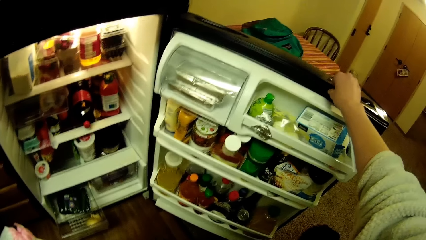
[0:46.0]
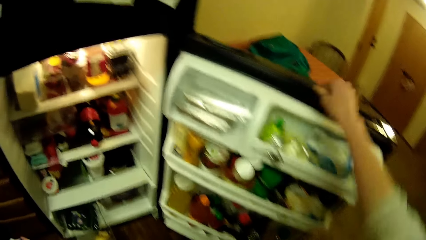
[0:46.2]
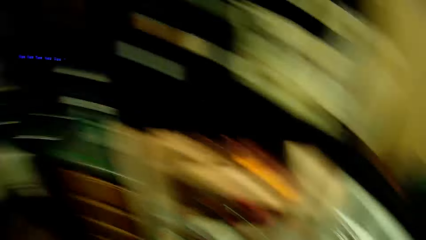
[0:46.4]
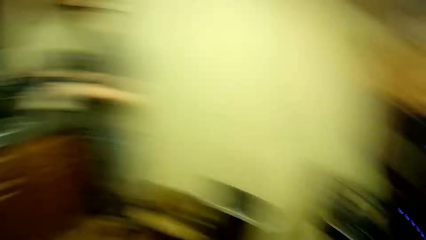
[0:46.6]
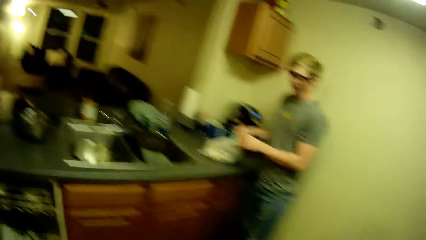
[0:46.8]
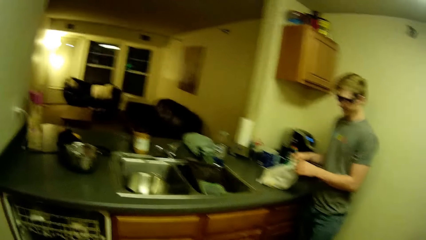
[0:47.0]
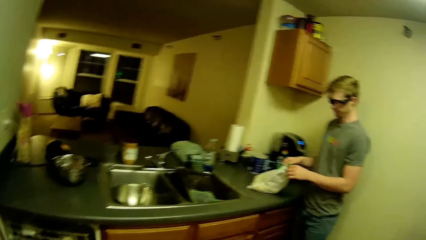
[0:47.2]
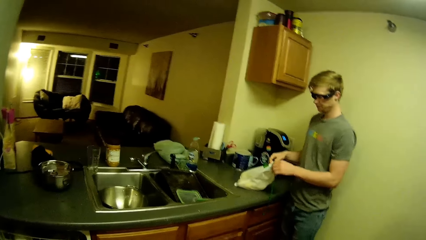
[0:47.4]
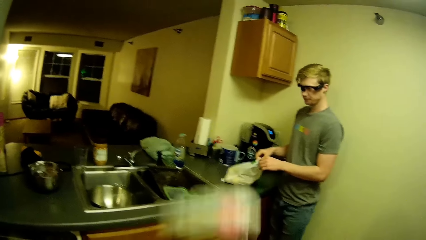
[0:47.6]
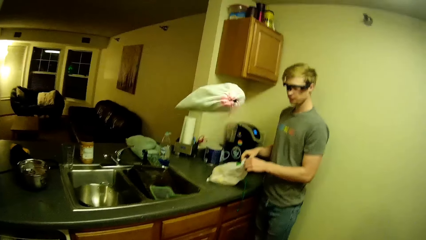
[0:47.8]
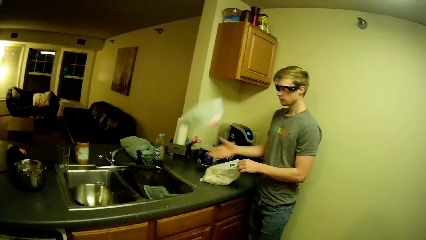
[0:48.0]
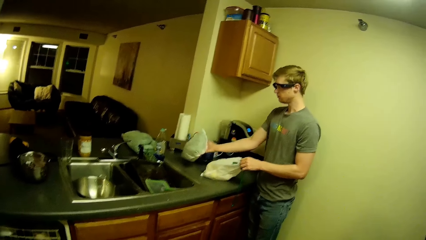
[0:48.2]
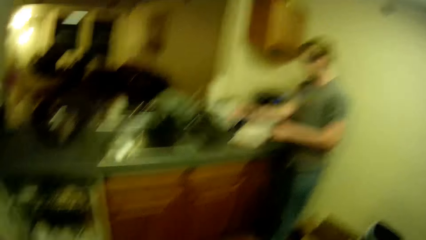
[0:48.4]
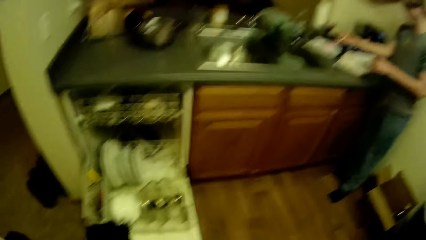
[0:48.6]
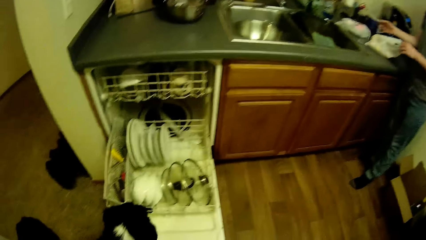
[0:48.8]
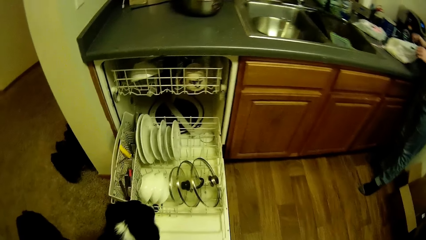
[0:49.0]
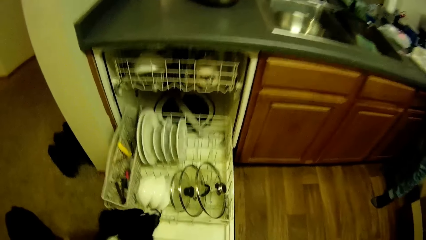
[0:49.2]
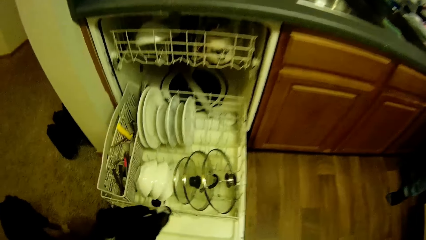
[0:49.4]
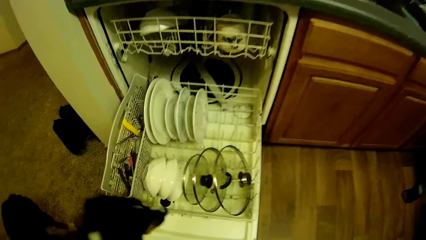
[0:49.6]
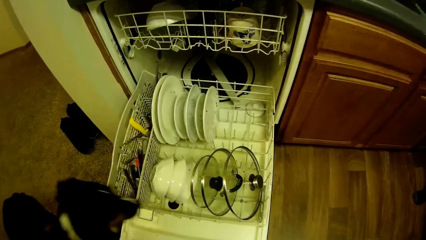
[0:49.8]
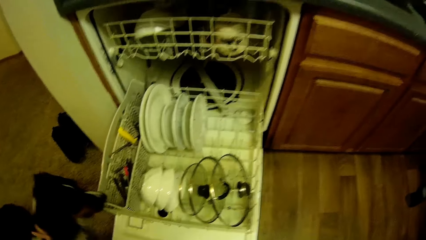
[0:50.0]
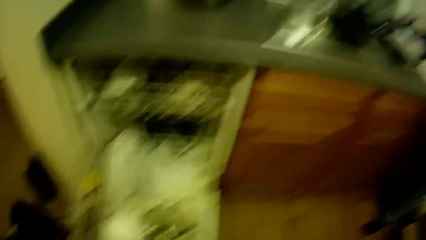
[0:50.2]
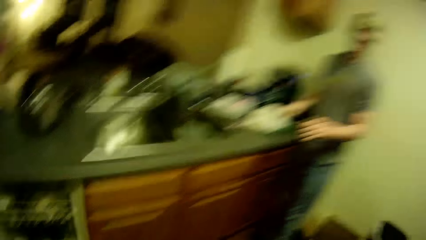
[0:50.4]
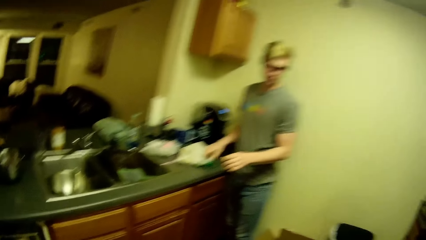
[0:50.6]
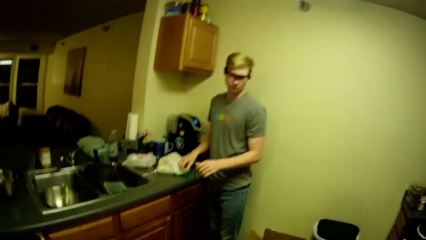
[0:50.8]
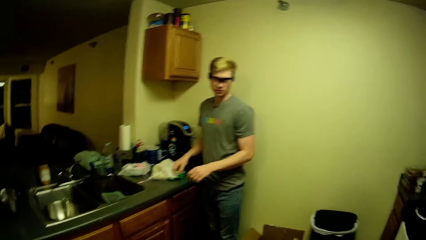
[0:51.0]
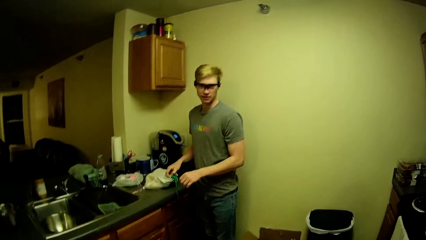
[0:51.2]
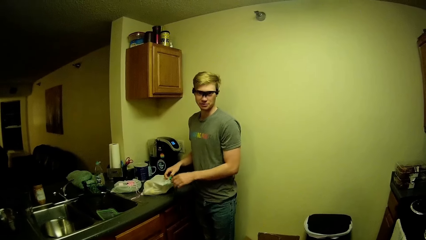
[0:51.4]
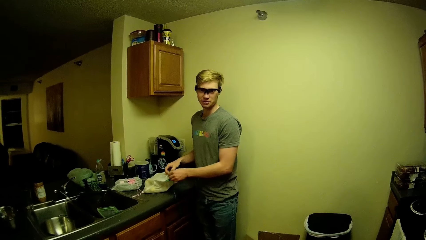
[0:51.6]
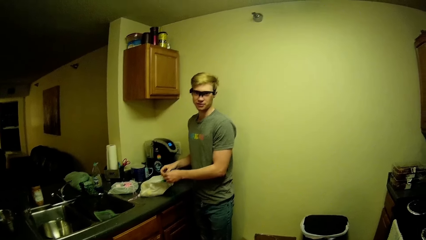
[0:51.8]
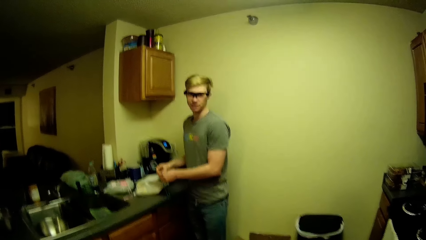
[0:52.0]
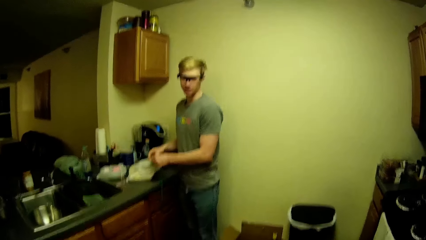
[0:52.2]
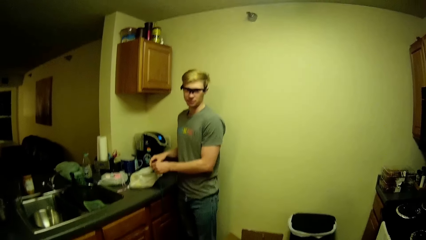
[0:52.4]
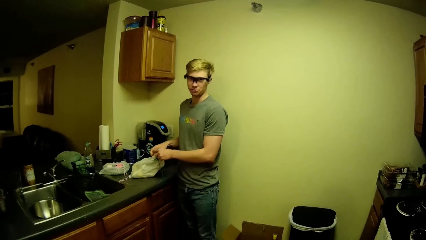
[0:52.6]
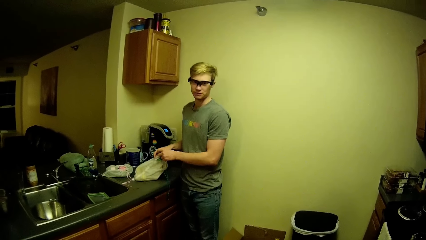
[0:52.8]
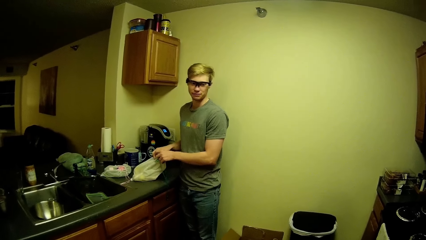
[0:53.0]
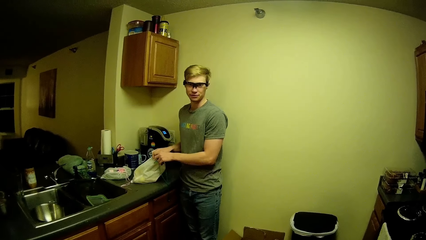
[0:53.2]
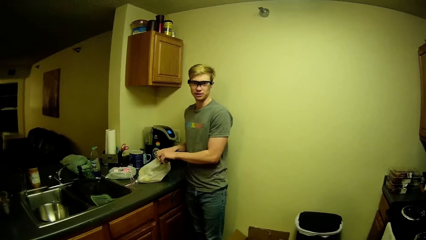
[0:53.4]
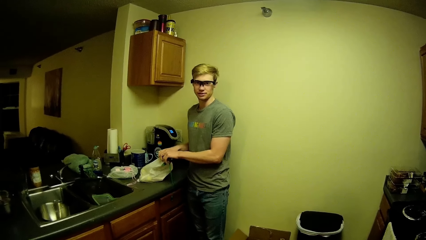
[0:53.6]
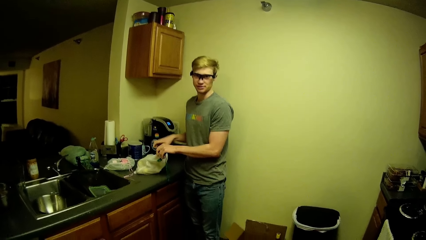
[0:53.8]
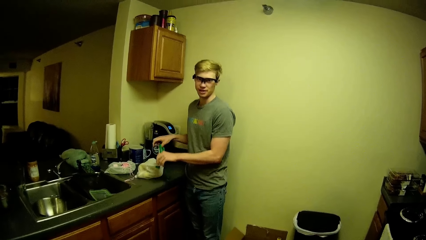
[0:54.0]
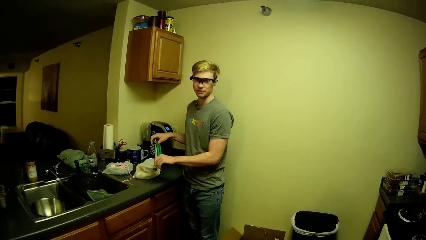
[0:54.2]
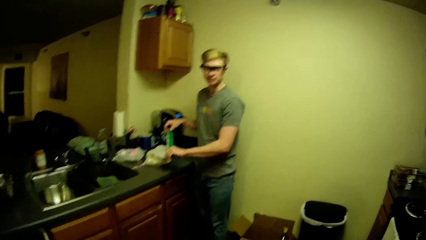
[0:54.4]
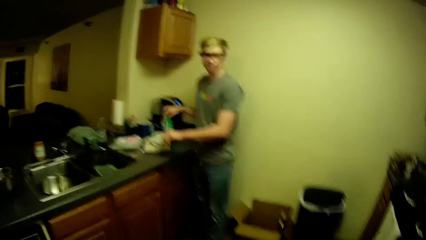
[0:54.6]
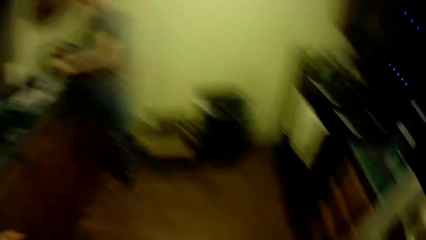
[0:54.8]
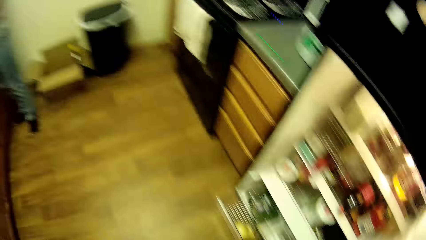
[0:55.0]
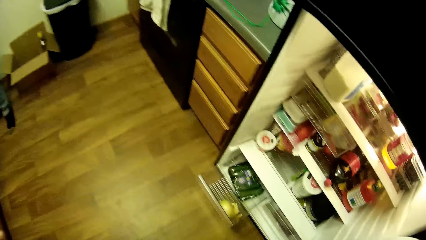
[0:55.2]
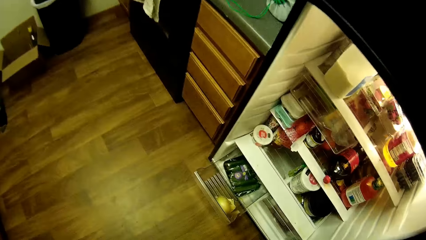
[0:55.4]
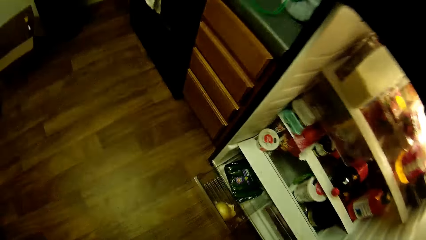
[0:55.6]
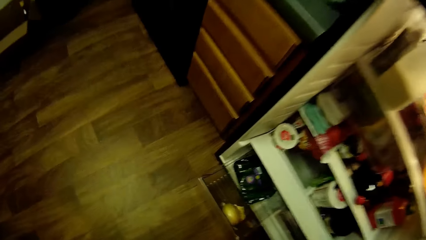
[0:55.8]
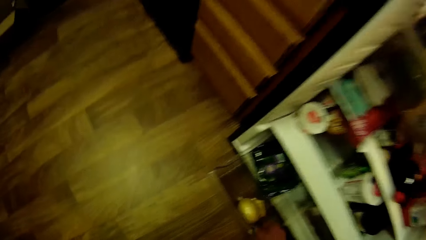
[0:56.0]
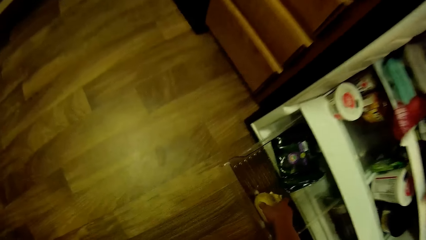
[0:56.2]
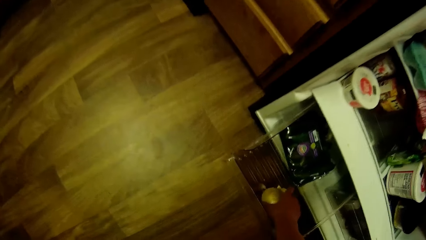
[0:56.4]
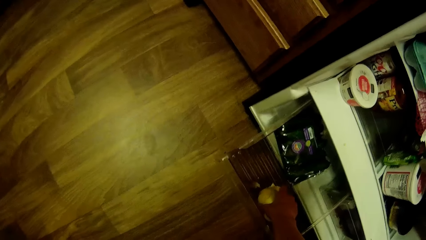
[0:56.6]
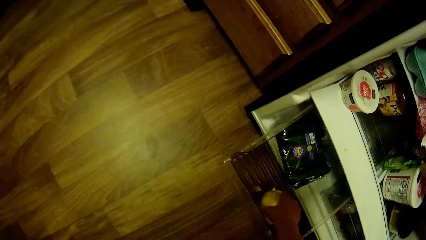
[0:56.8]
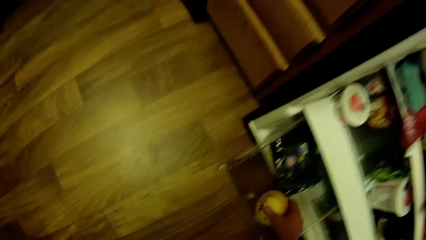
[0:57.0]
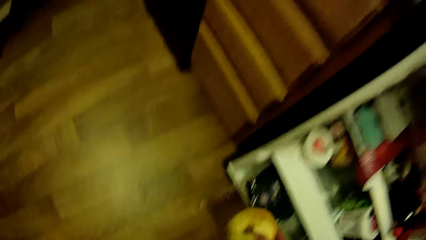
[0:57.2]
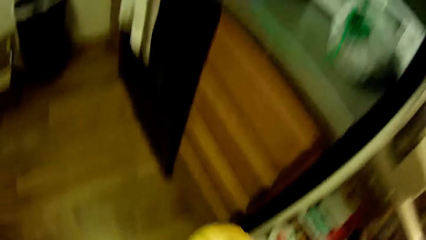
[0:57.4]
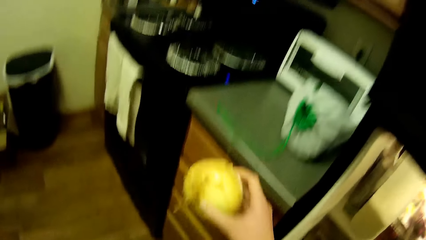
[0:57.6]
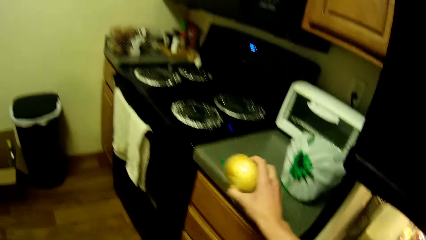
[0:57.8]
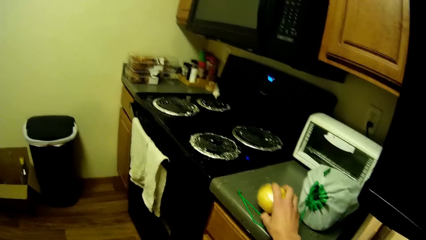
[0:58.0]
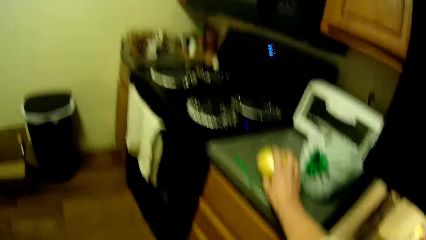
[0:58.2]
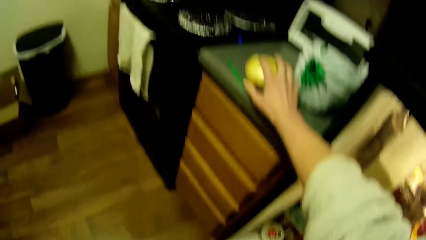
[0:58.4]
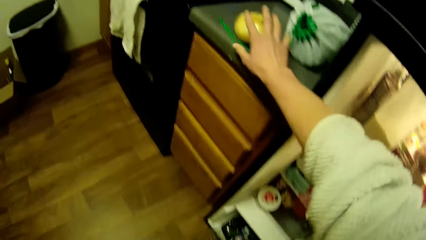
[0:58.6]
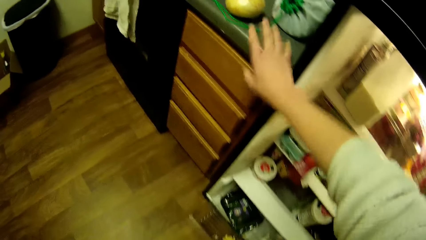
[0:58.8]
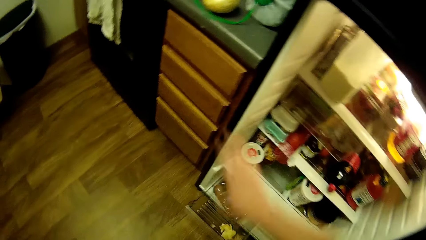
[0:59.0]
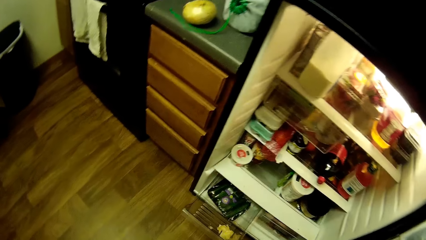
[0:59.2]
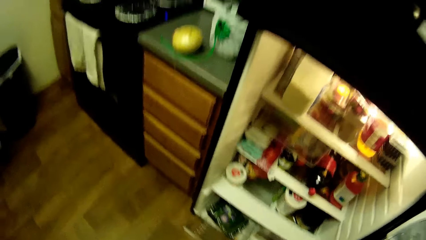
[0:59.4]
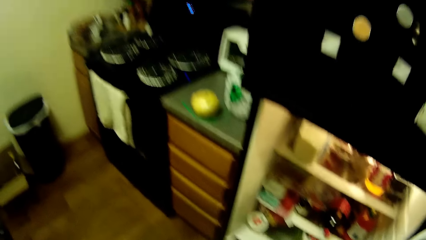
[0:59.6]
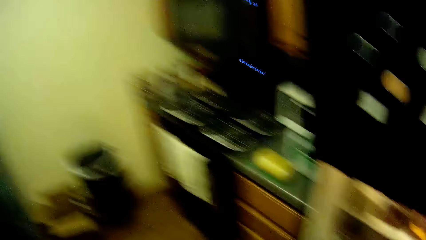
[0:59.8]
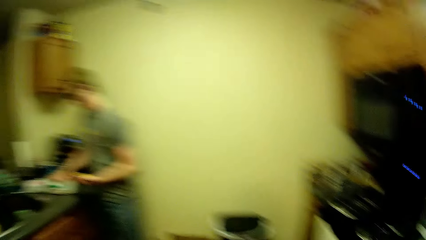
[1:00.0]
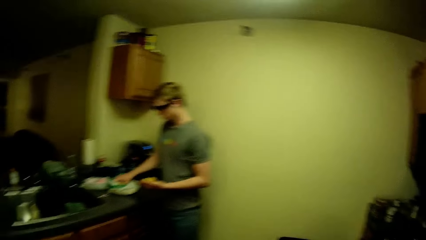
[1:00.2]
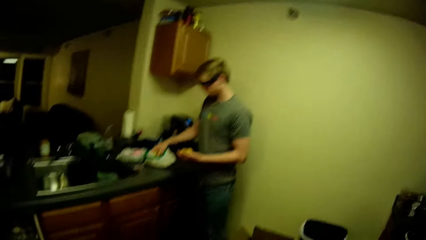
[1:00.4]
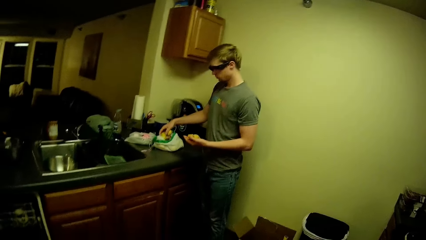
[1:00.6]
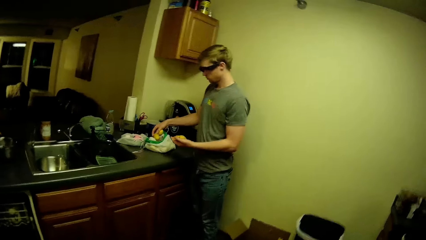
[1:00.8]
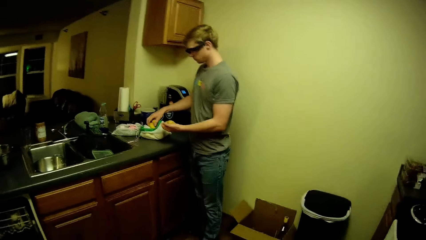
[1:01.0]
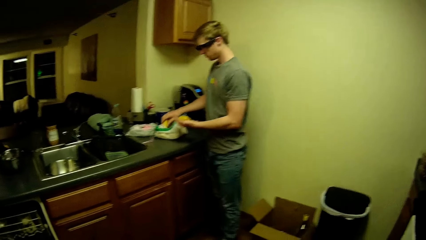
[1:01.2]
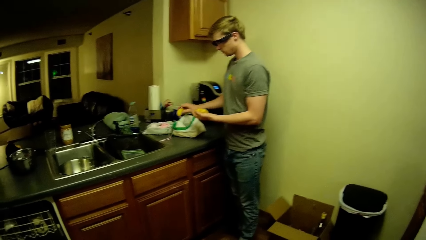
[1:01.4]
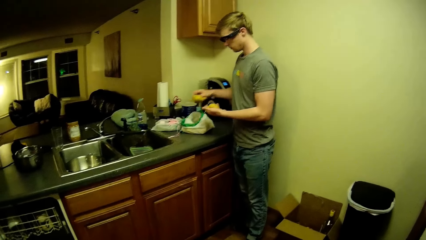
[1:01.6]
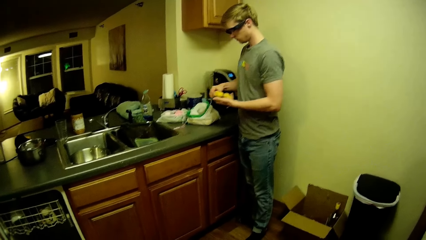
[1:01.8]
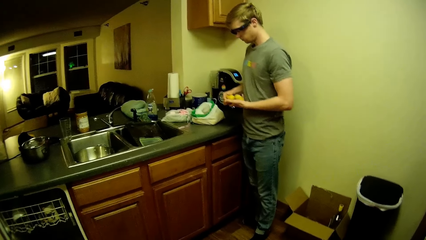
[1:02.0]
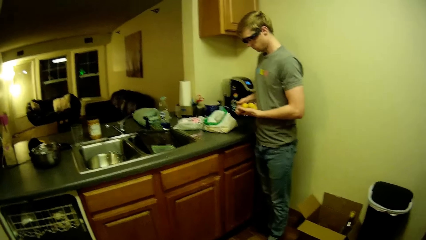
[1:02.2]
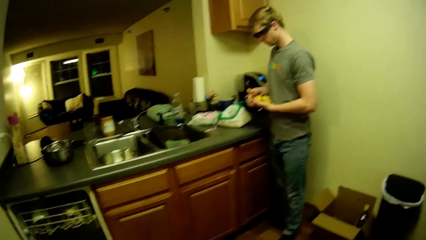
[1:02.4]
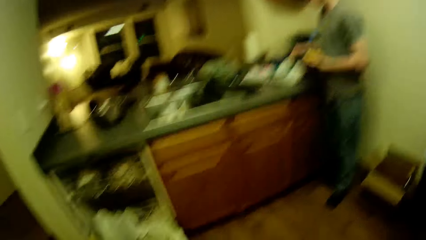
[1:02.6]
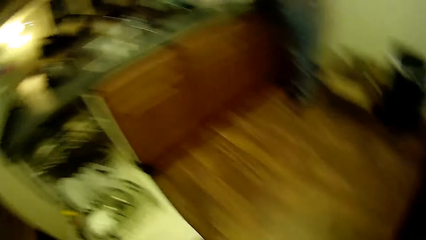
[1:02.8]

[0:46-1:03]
The camera wearer looks towards the man. He throws the bag of green peas to the man. The man catches the bag. The camera wearer looks towards a counter cabinet. He bends towards the counter cabinet. He turns towards the man. He converses with the man. The man opens the bag. The camera wearer looks towards the fridge. He picks a potato or onion from the fridge's drawer with his right hand. He places the potato on the cabinet. He looks towards the fridge. He looks towards the man. The man picks potatoes from the bag.
